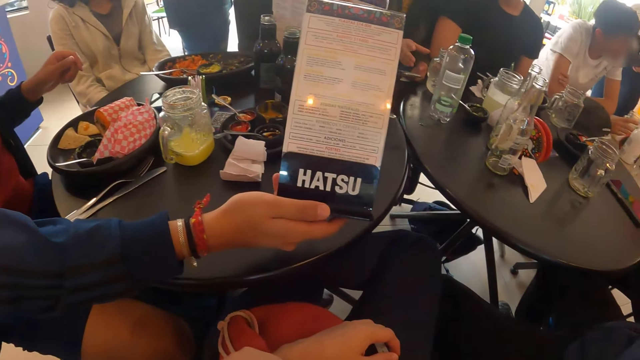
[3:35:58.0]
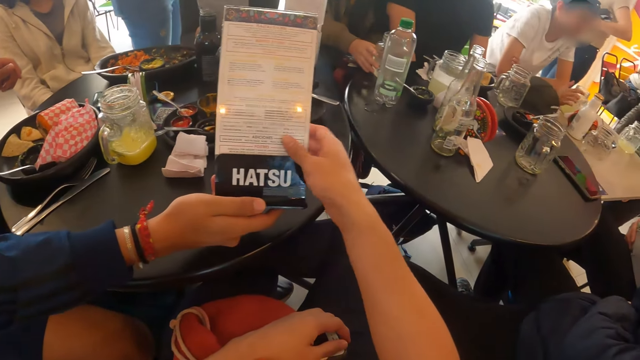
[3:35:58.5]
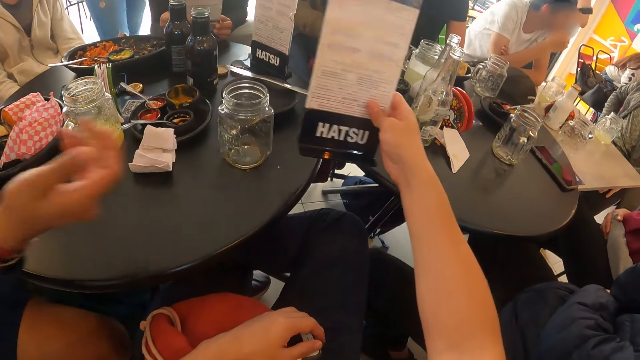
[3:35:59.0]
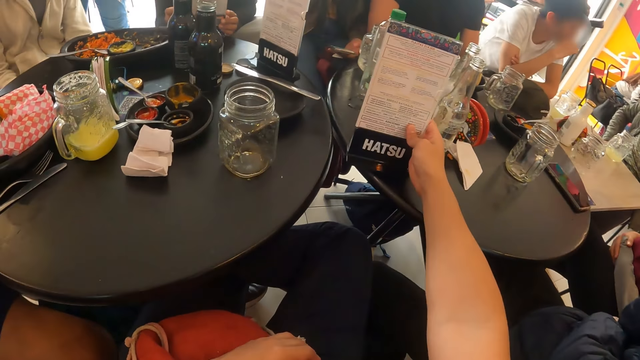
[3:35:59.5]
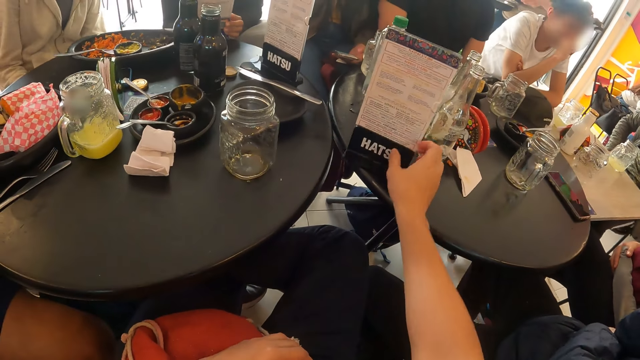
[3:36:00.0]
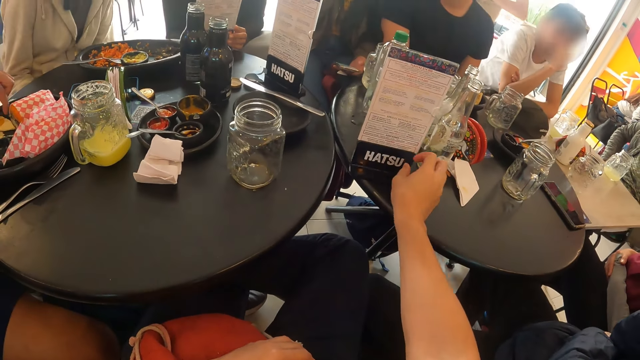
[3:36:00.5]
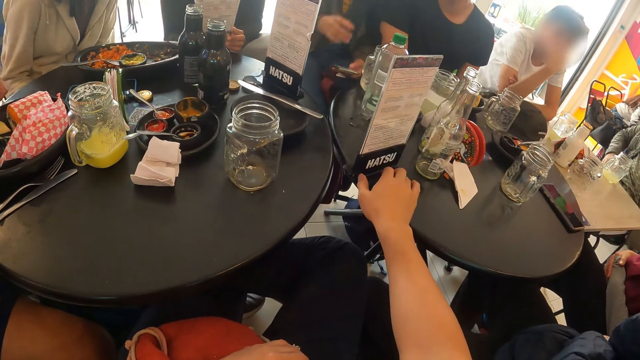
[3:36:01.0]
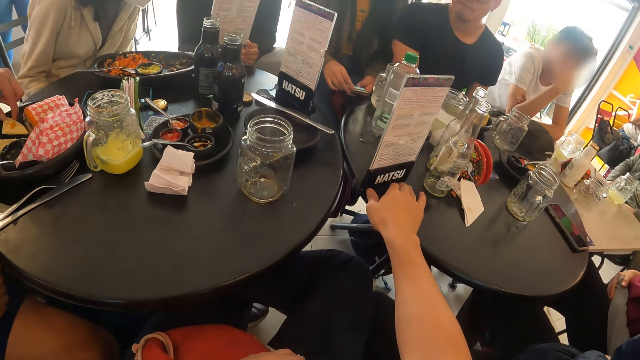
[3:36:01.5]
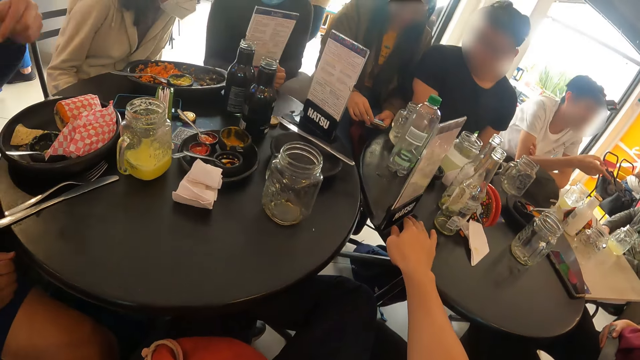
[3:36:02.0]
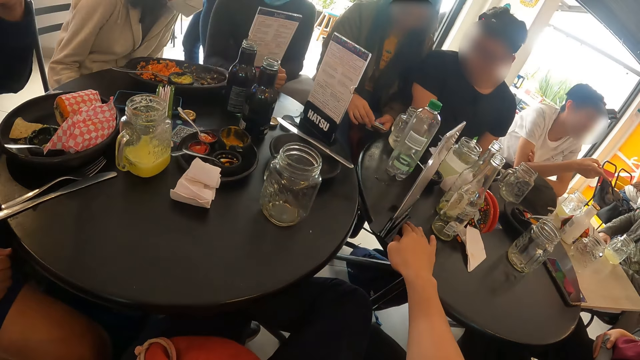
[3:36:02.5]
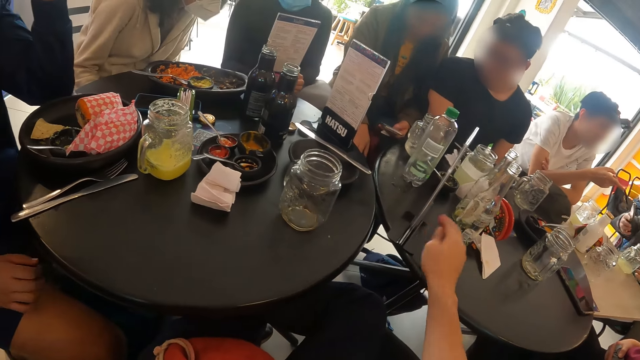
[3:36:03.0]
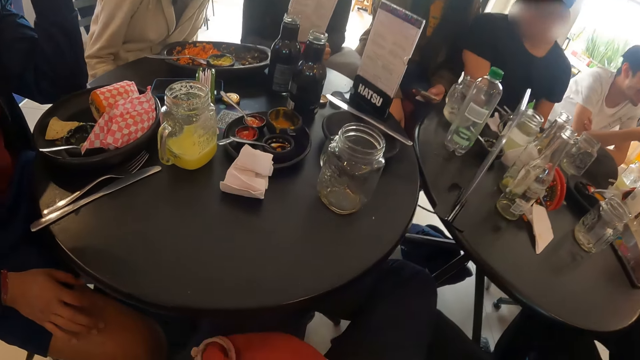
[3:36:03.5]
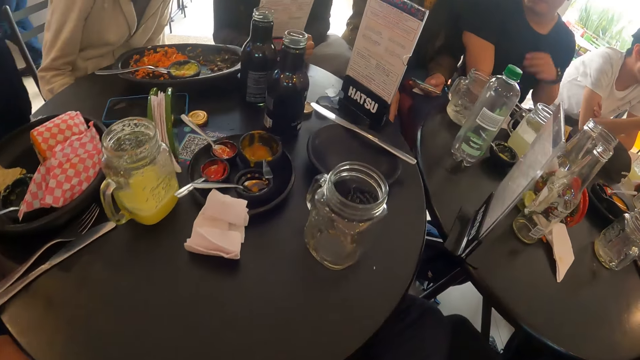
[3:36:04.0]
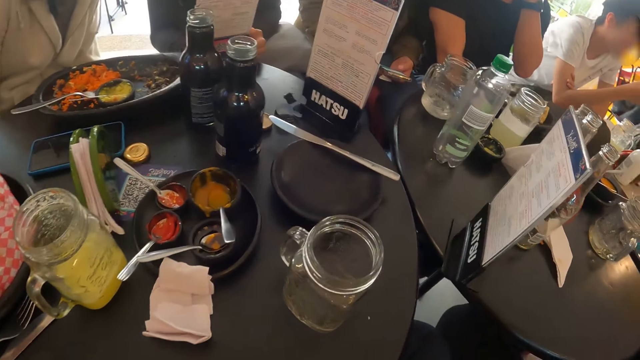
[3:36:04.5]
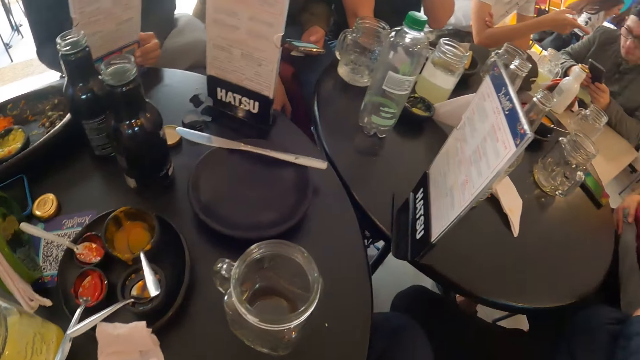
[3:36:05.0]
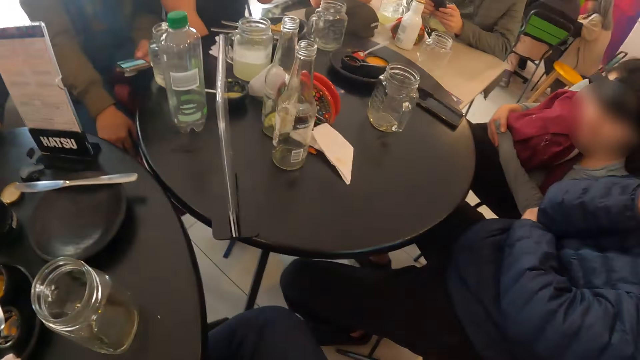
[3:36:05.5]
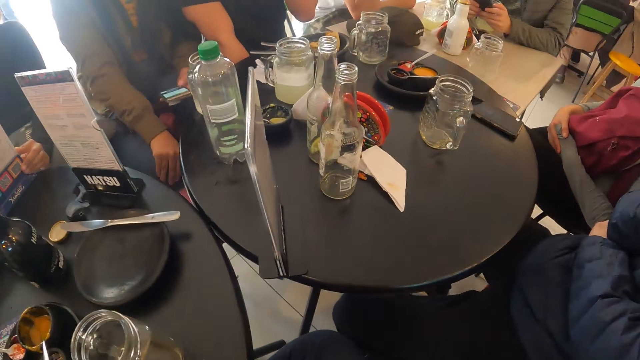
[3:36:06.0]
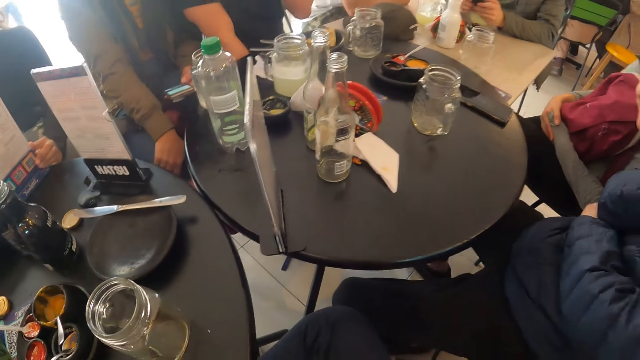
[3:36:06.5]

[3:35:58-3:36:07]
A man shows the camera wearer a menu list. The man passes the menu to the camera wearer with his right hand. The camera wearer takes the menu list. He places the menu list on the table. The man picks a chip from the plate on a table with his left hand. The camera wearer tilts the menu list. He lifts his hand and drops his hand.

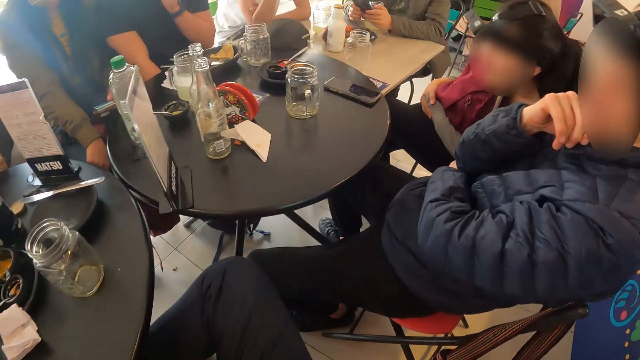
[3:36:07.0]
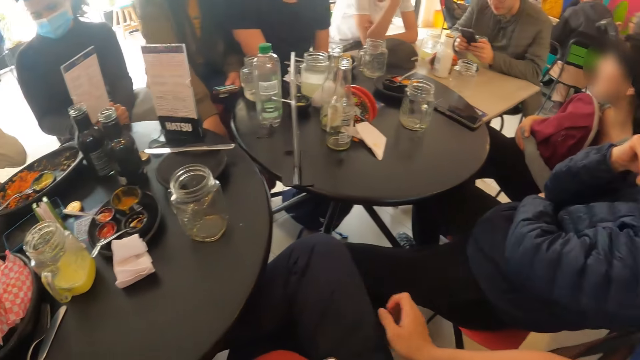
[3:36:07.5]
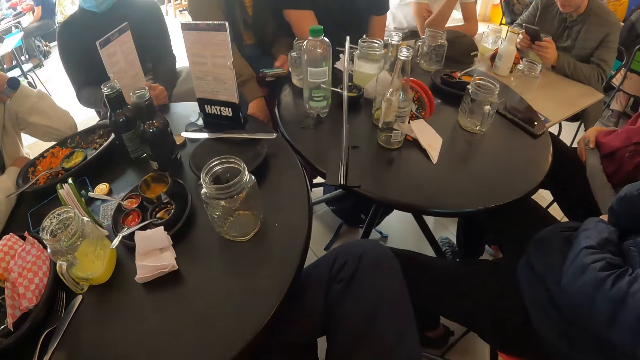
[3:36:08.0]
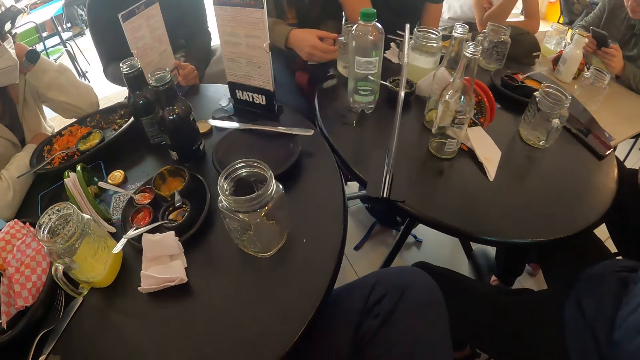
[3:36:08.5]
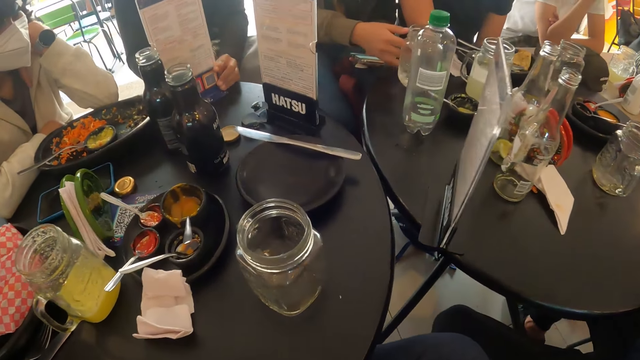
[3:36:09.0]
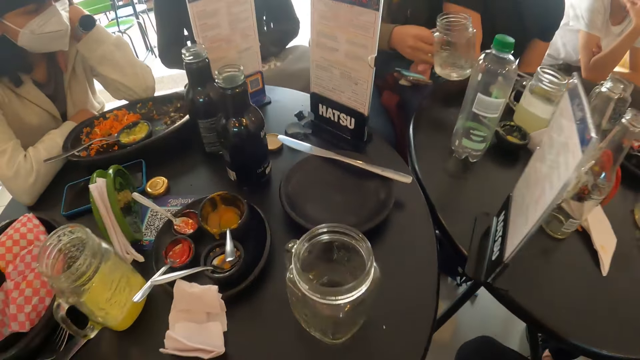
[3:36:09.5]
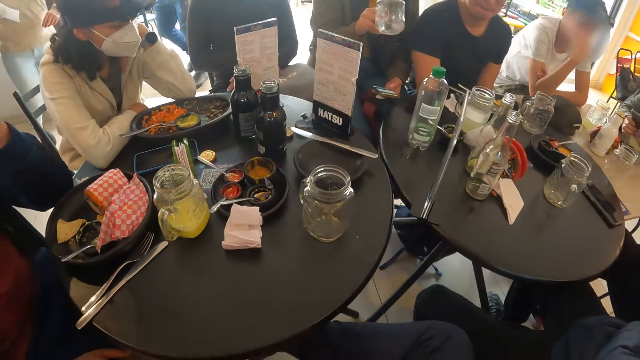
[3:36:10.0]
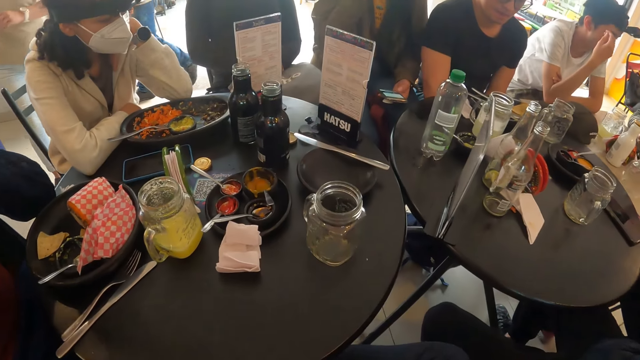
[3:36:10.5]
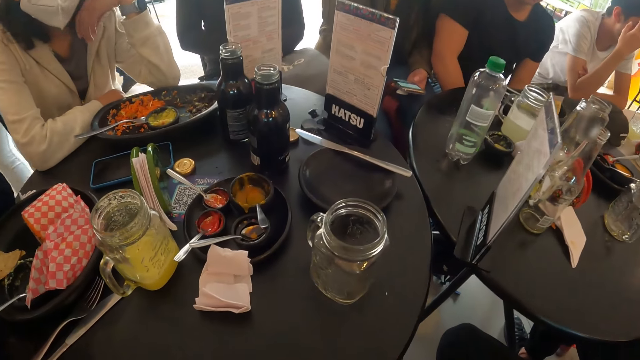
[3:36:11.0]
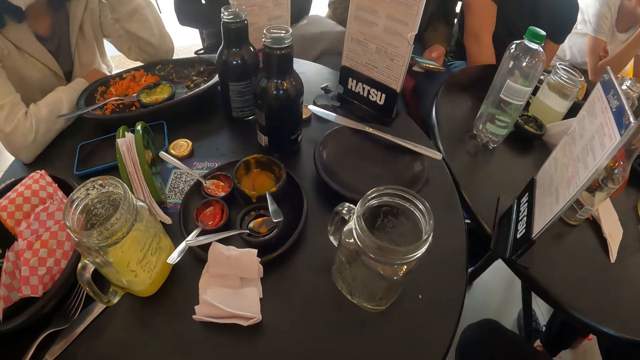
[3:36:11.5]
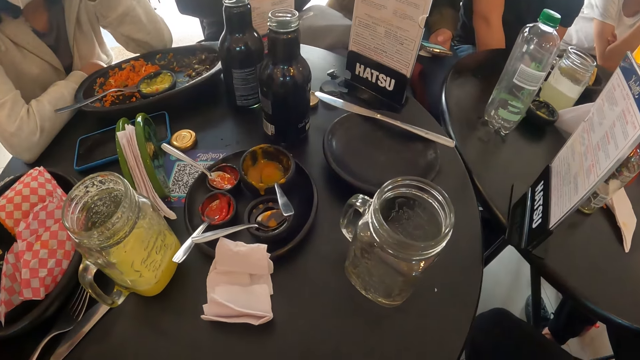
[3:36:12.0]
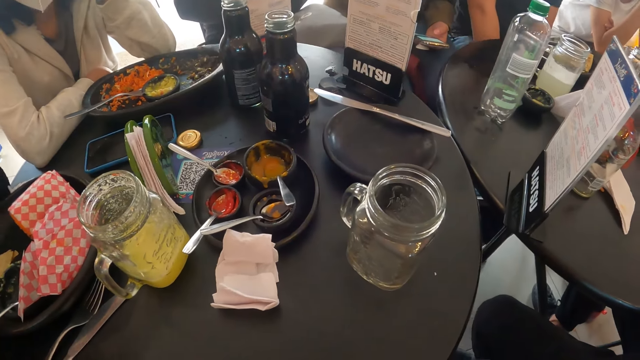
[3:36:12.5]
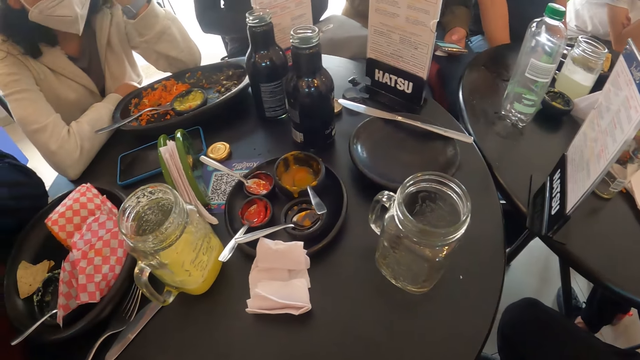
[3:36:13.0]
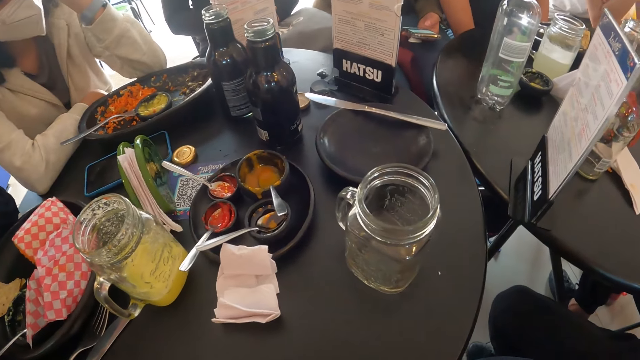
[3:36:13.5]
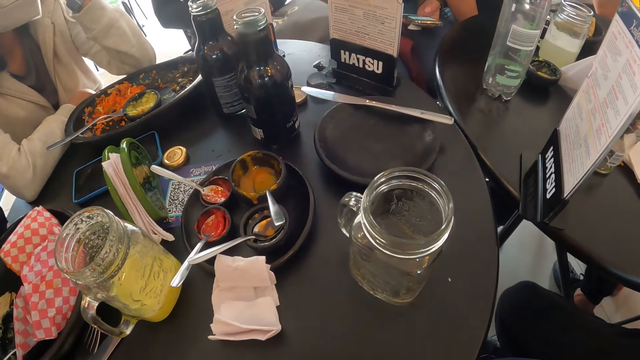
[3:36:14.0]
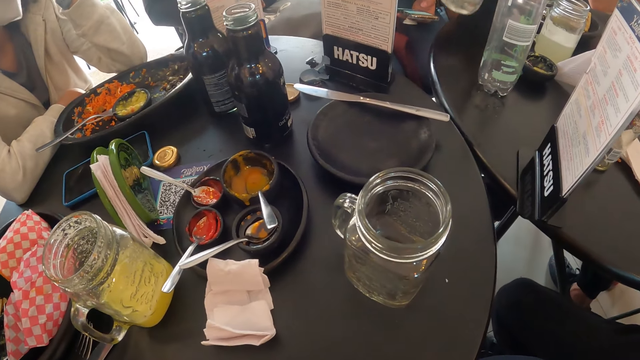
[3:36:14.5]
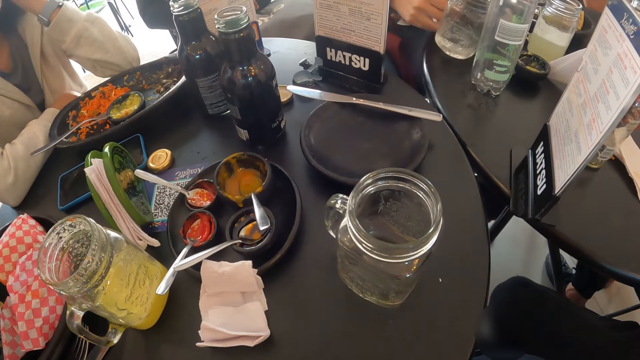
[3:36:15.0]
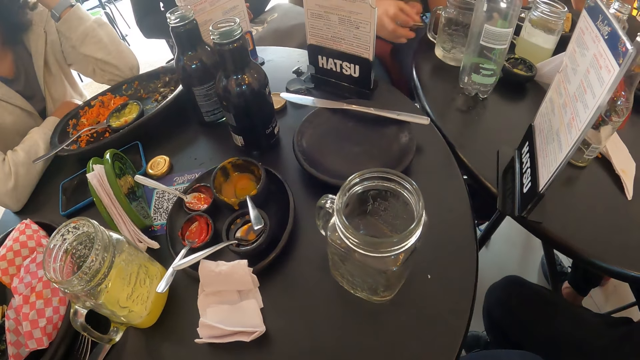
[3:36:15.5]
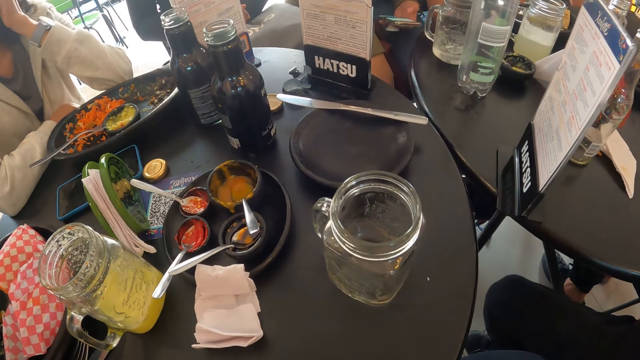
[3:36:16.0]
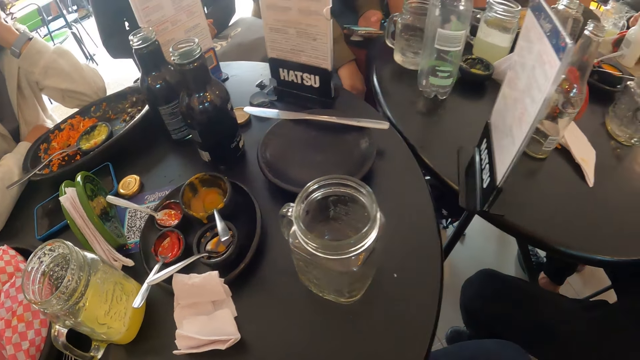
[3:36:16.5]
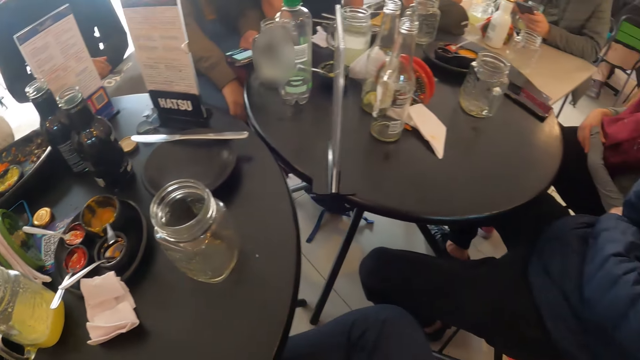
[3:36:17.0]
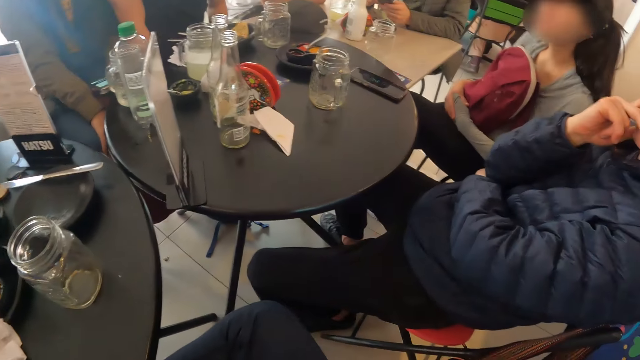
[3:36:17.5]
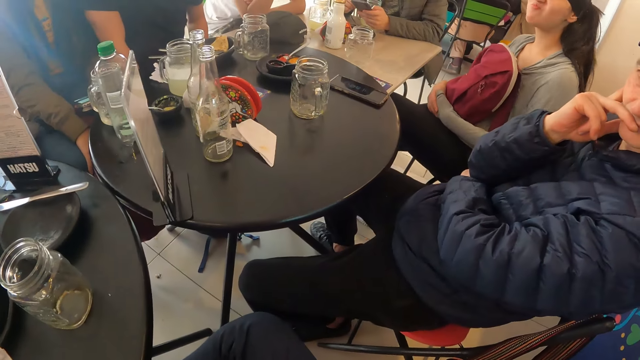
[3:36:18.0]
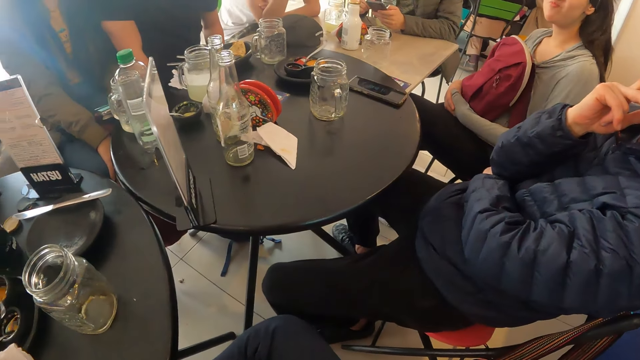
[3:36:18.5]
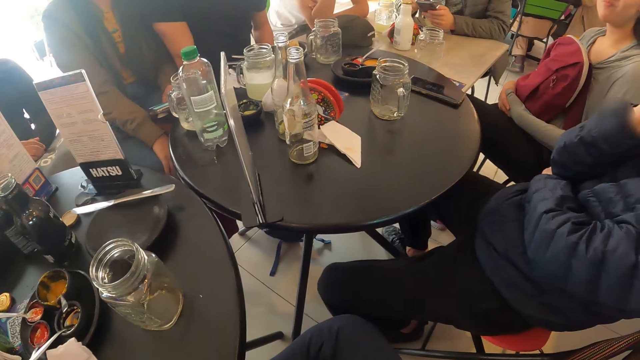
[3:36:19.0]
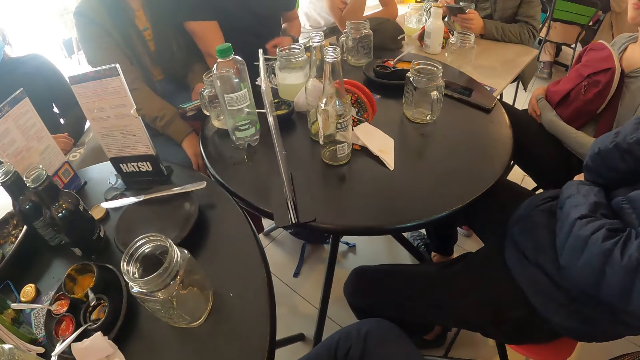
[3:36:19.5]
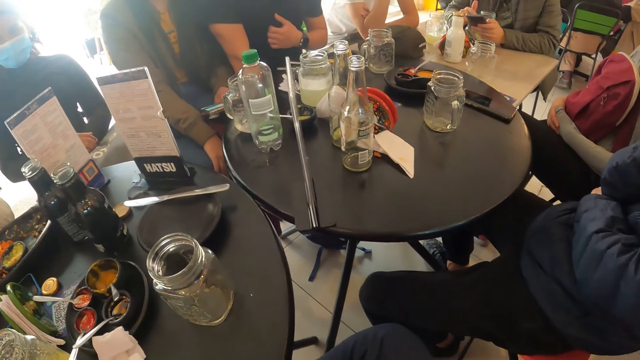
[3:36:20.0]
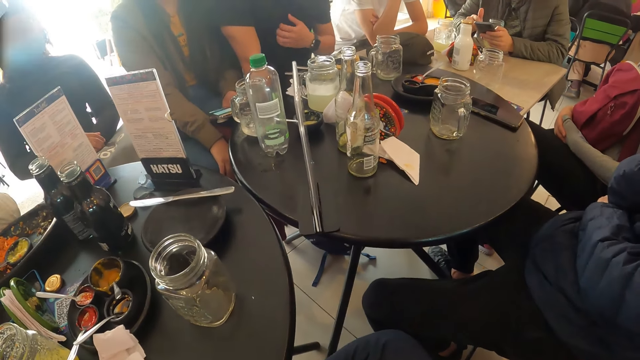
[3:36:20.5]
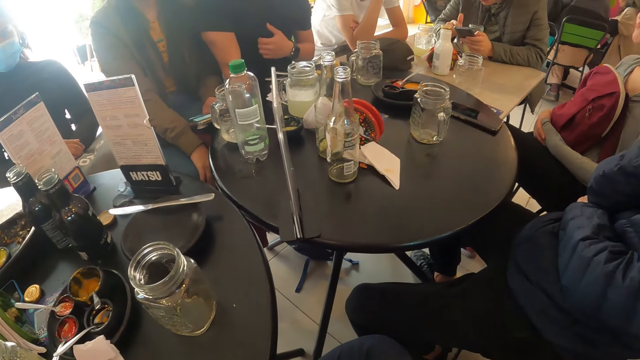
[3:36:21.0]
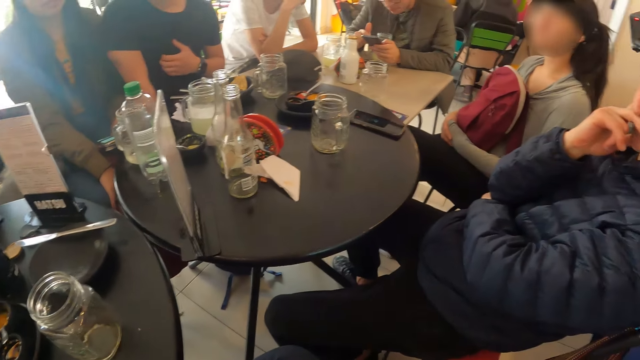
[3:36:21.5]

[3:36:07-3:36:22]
The woman picks the cup from the table with her right hand, drinks from the cup with her right hand, and drops the cup on the table with her right hand. Another woman places the glass cup in her right hand on the table.
